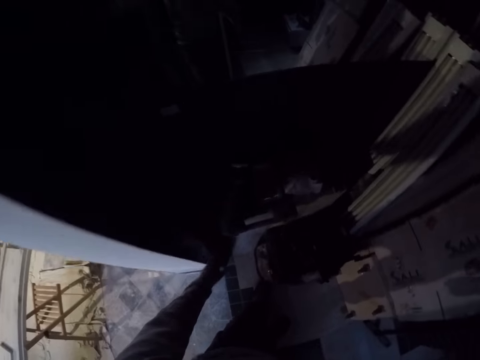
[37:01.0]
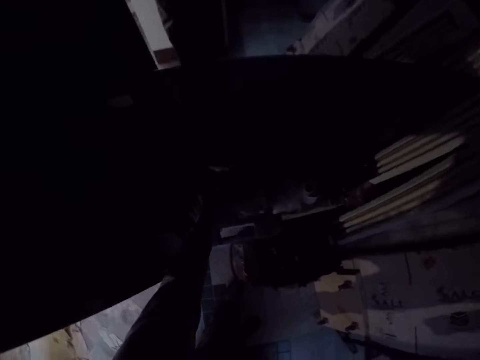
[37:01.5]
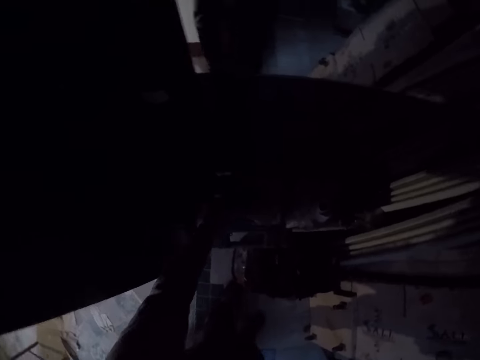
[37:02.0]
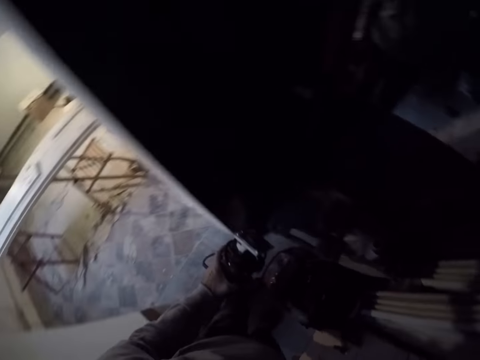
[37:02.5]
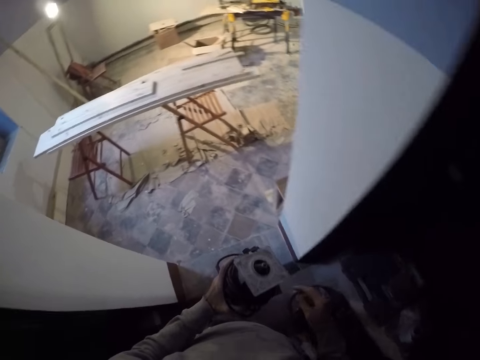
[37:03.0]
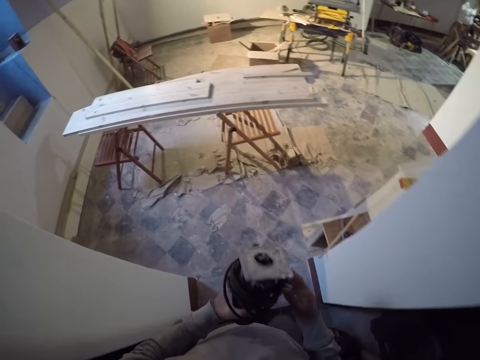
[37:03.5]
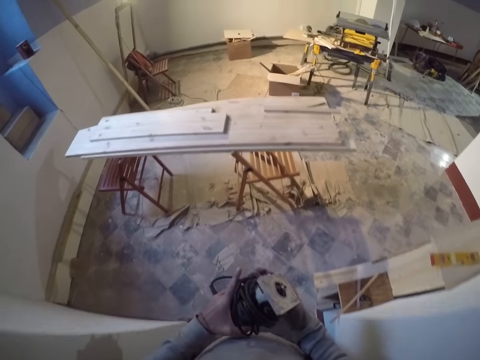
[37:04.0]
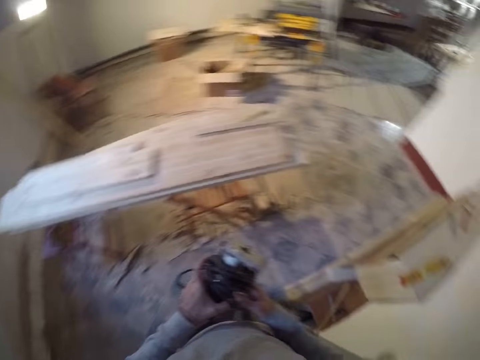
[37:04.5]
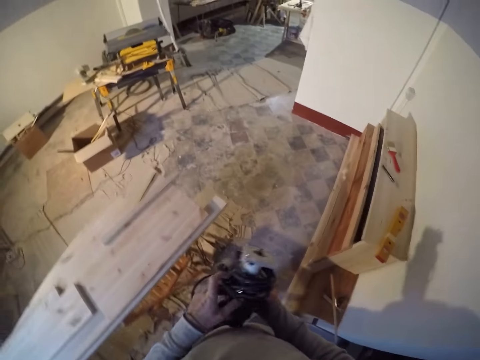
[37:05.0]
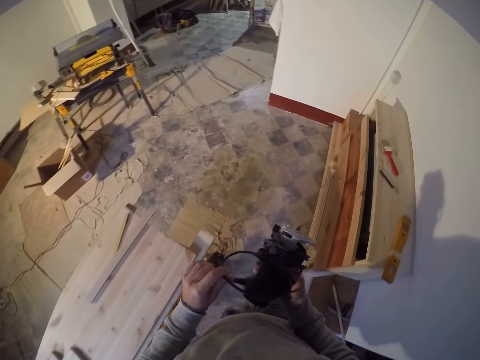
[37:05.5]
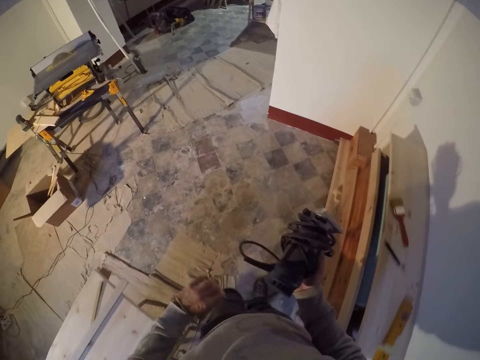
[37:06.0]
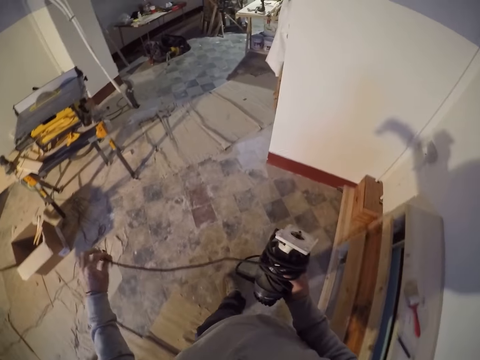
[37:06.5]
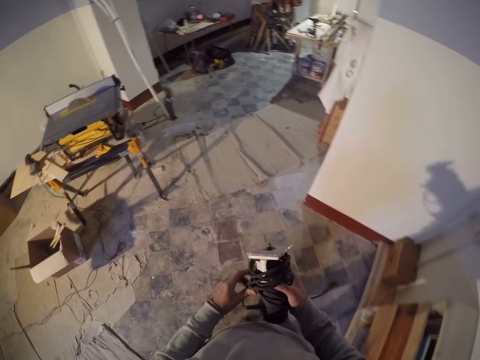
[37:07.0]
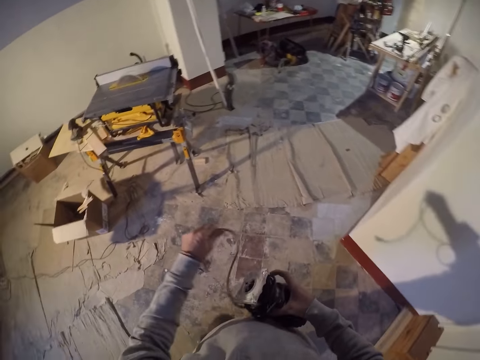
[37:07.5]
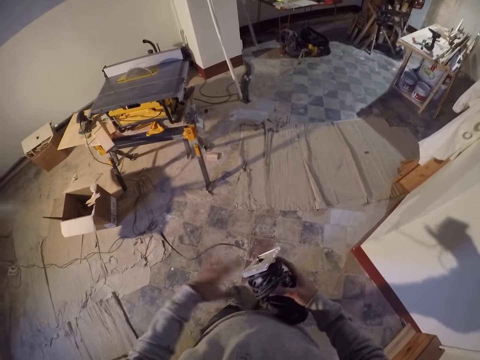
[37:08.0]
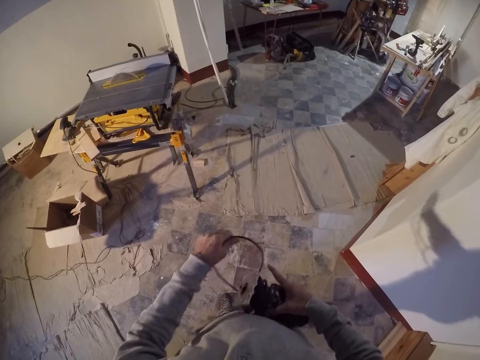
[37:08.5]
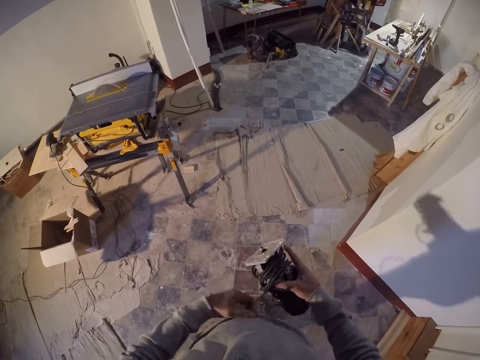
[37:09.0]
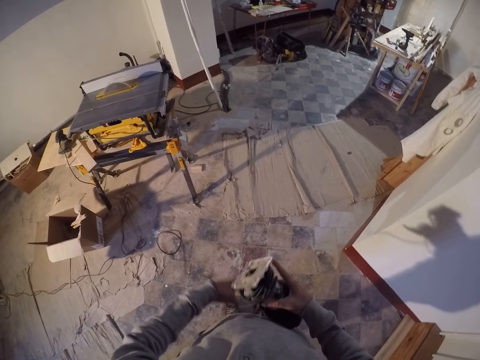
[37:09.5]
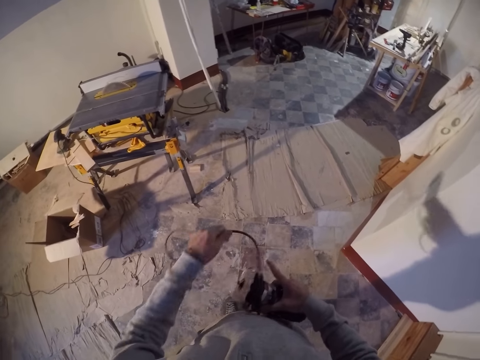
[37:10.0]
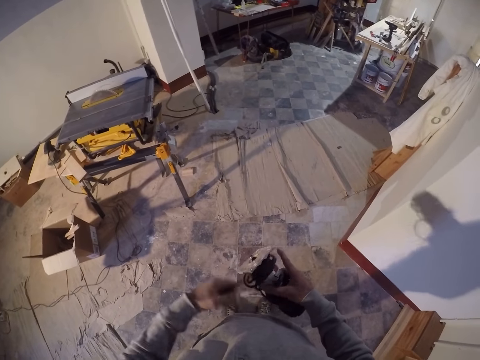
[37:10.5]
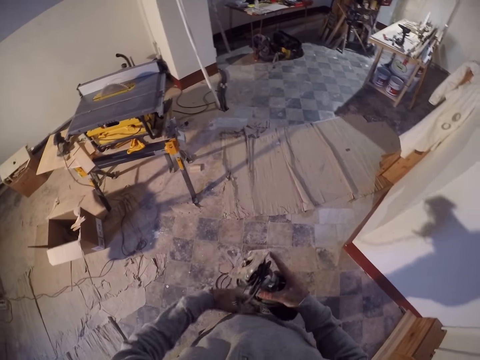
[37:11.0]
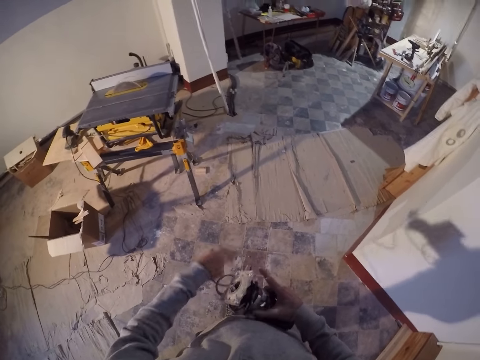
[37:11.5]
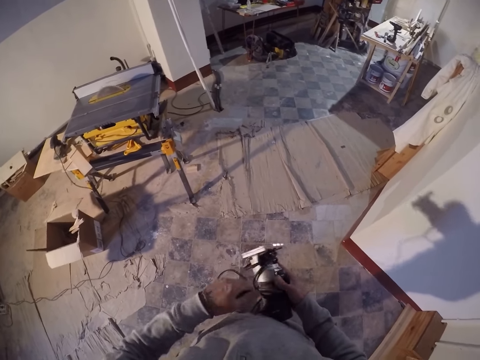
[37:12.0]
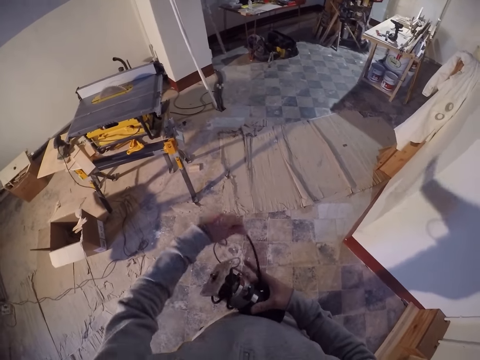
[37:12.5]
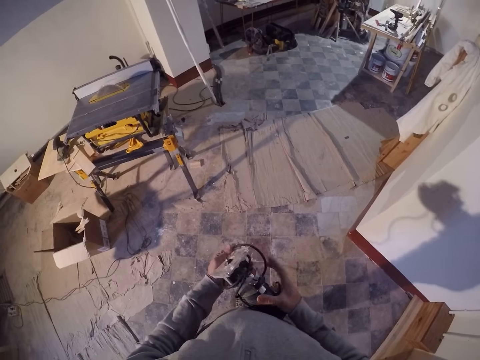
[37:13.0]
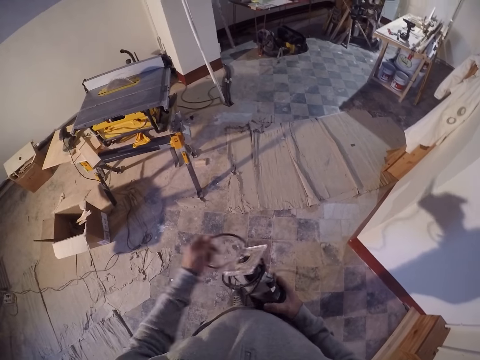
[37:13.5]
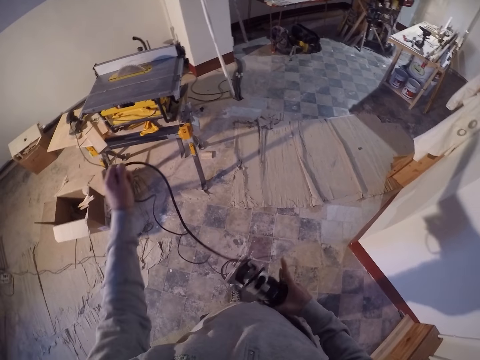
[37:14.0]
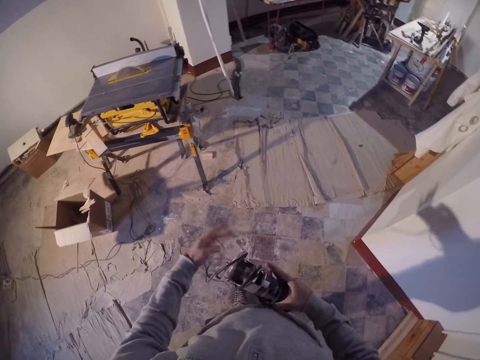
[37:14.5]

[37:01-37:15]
The camera wearer picks up an edge trimming machine on the ground with his left hand. He opens the side of a wood driller. He walks out of the room. He drops the edge trimming machine on his right hand. He picks up the wood driller. He unwinds the wire around the edge trimming machine with his left hand.

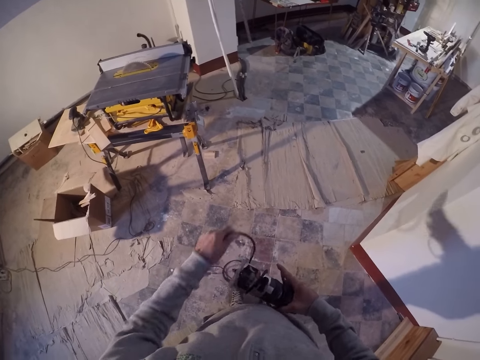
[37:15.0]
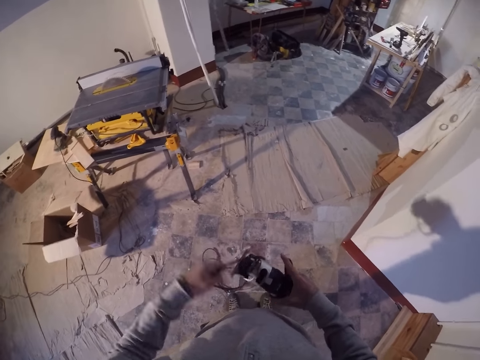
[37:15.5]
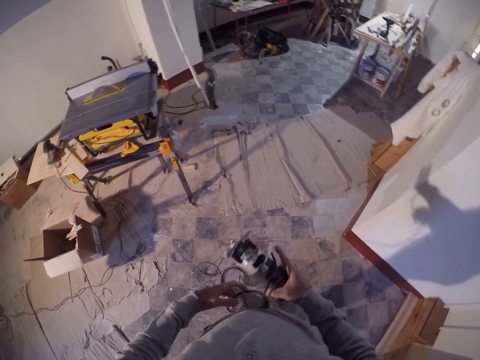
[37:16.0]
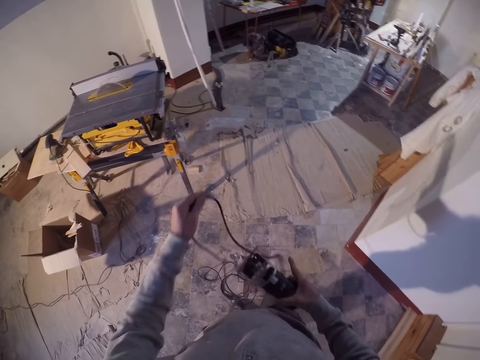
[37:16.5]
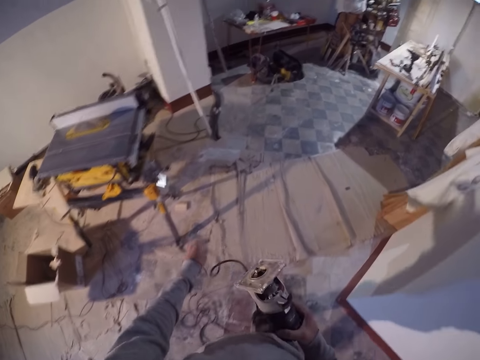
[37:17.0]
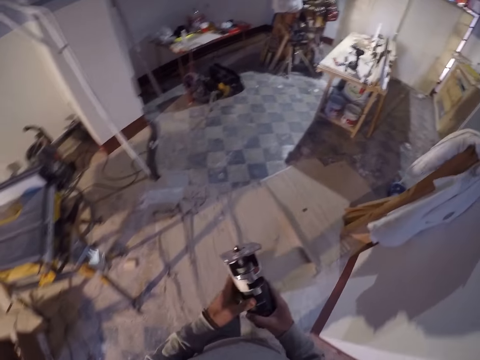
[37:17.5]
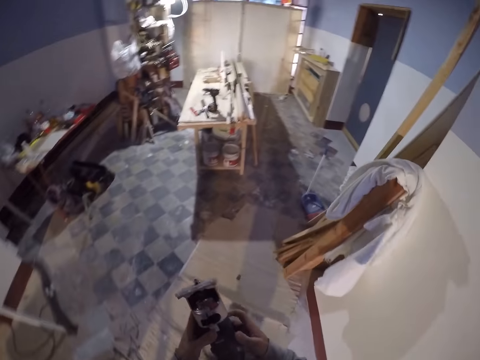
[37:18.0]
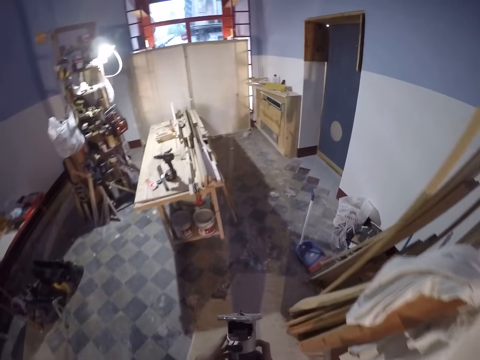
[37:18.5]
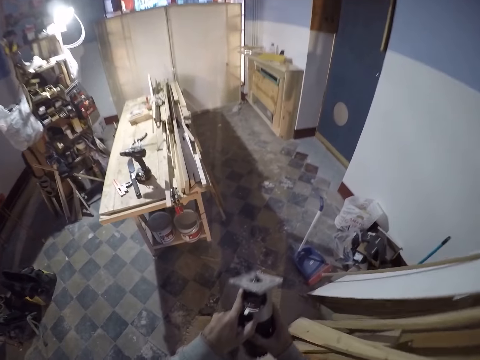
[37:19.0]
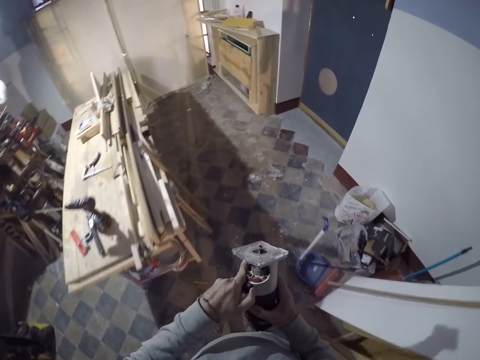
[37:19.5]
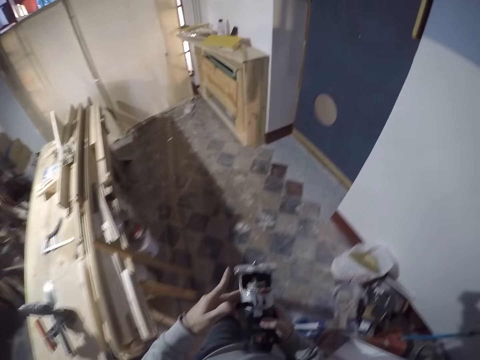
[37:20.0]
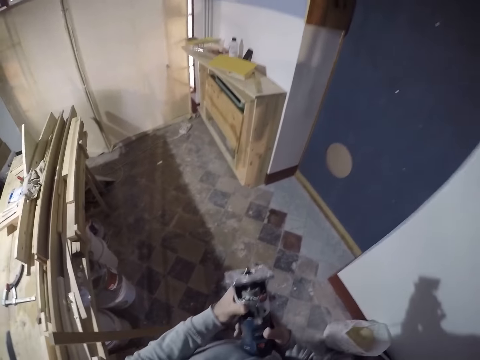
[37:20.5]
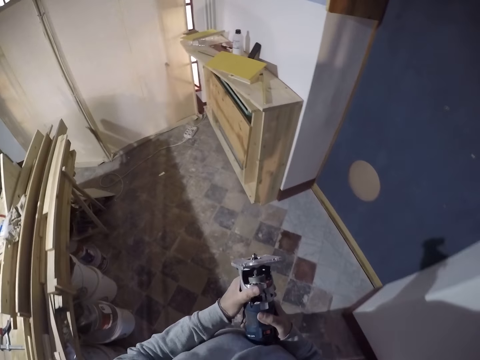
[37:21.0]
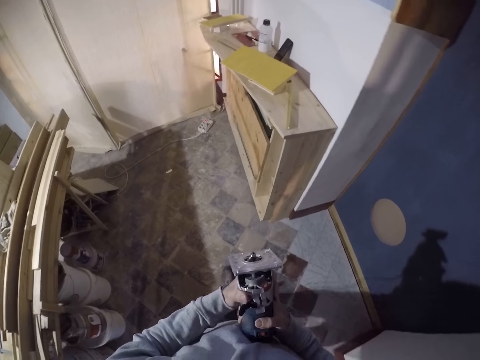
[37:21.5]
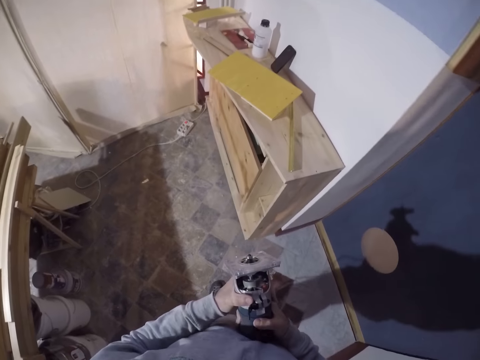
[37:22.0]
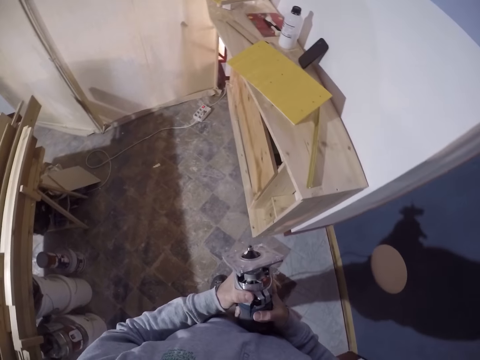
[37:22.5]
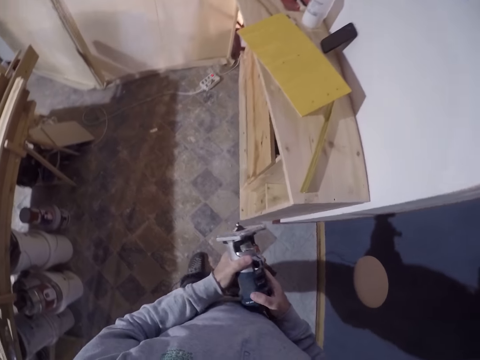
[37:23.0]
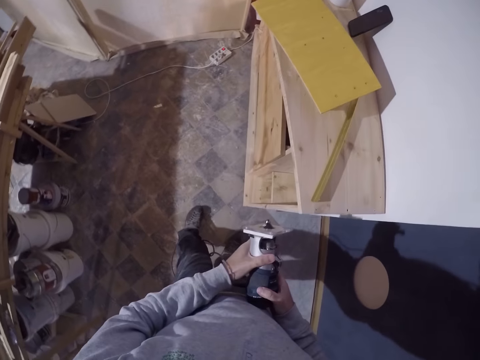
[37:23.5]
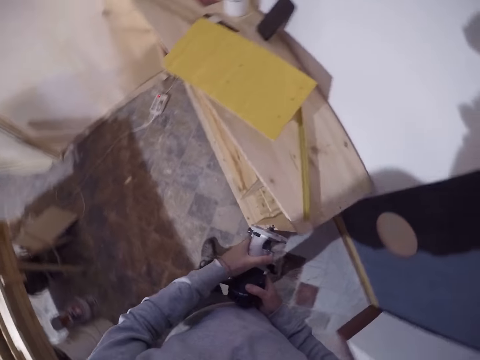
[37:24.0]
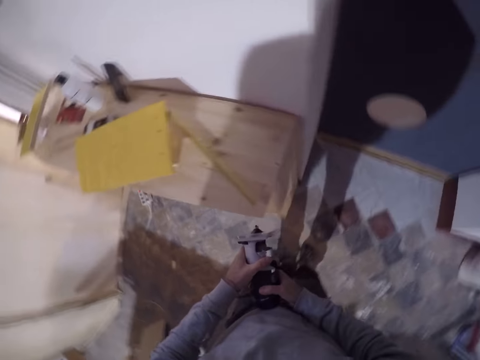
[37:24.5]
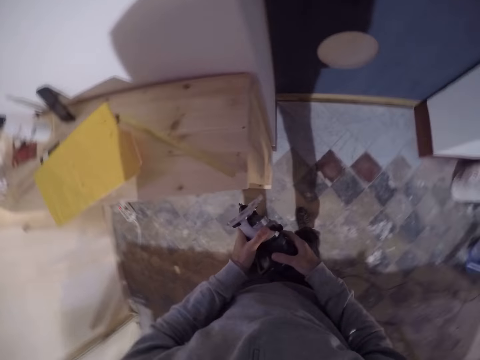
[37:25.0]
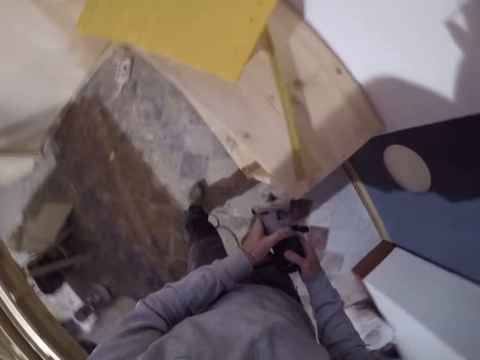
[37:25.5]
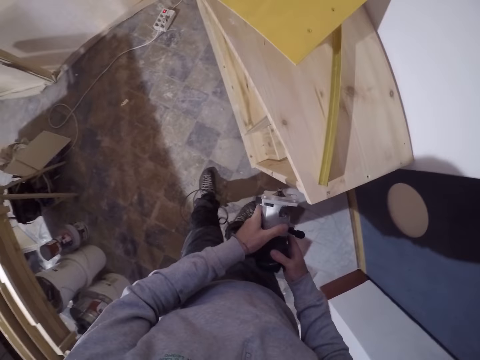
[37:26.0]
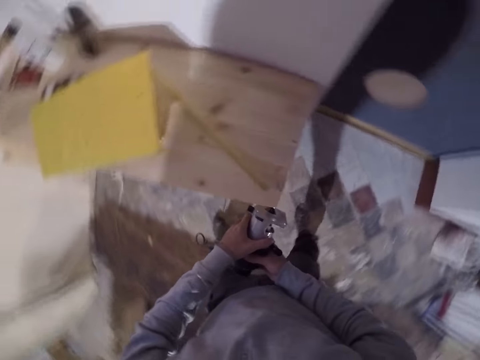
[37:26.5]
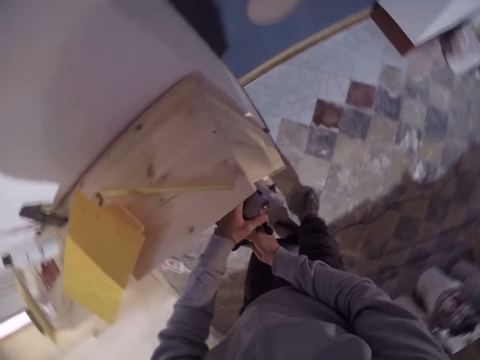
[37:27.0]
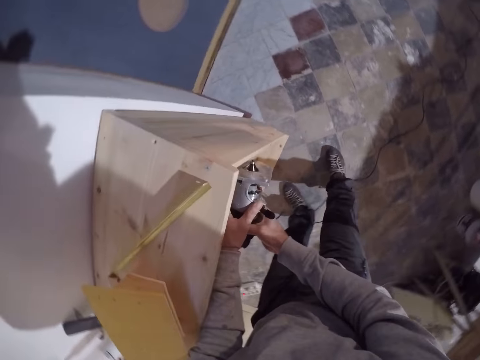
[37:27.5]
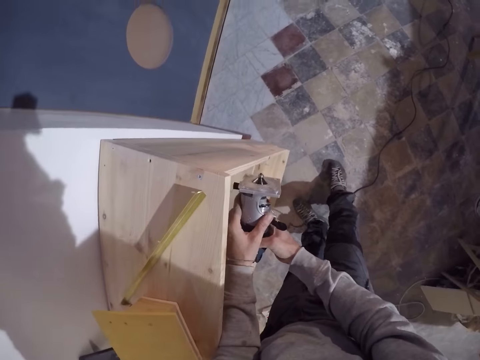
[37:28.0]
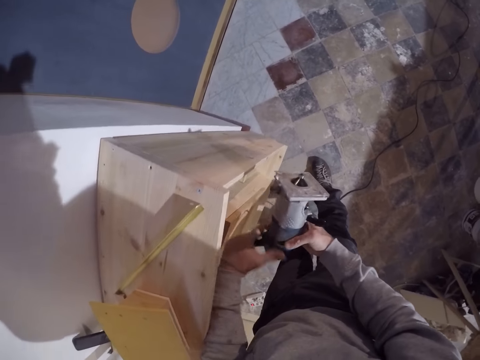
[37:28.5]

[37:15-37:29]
The camera wearer walks towards a wood piece. They unfold the cable.
